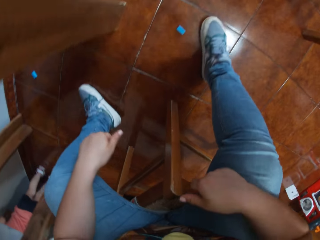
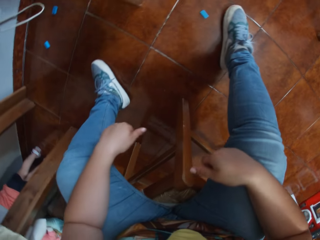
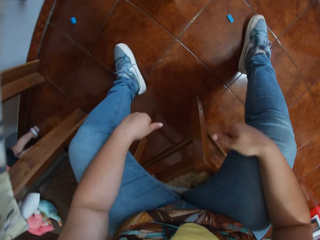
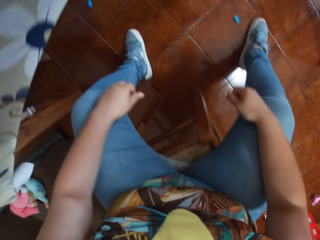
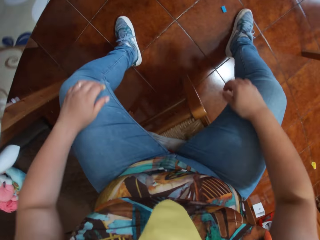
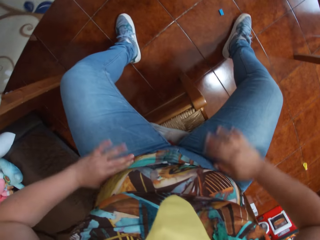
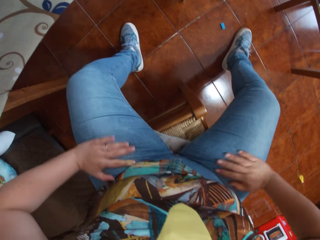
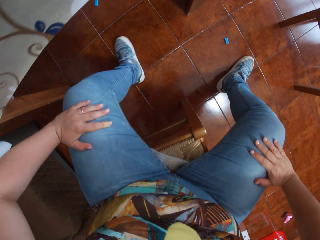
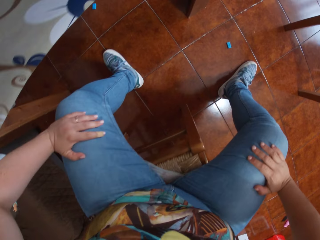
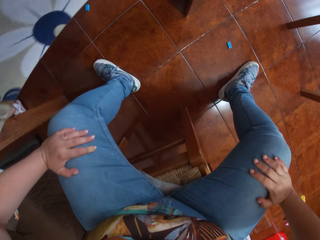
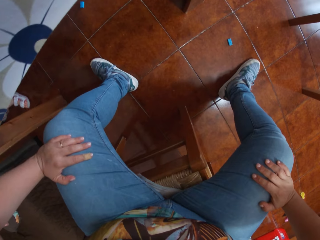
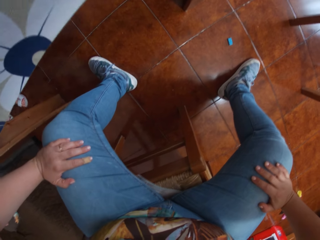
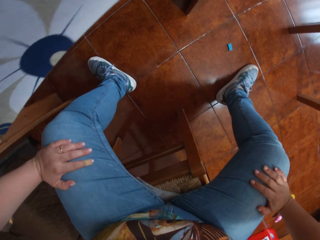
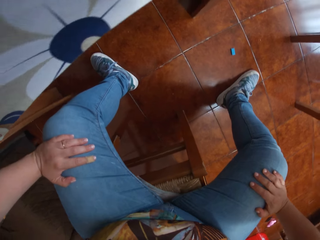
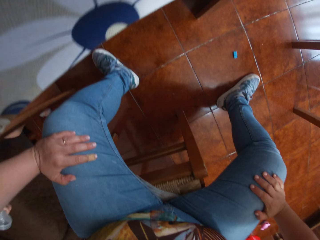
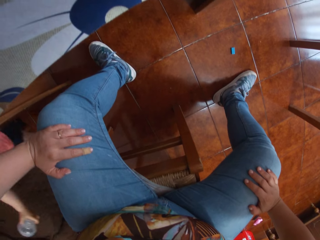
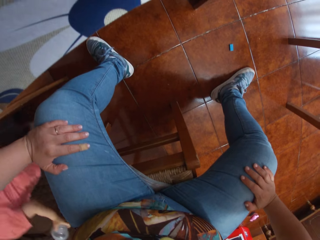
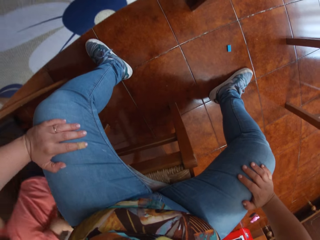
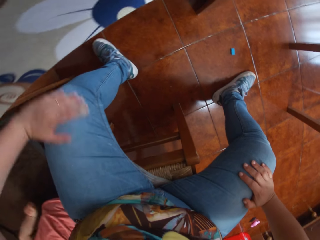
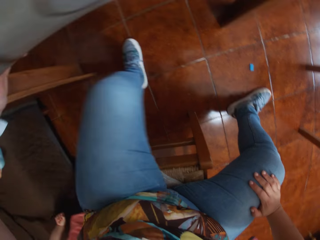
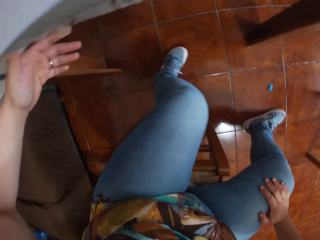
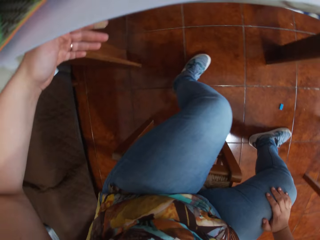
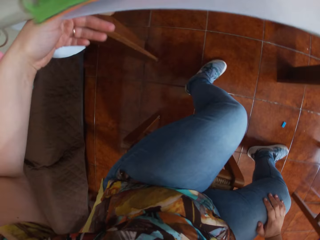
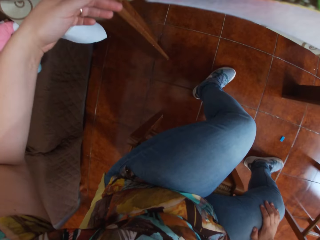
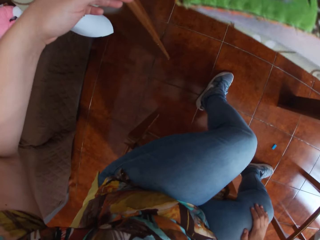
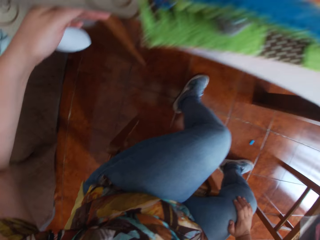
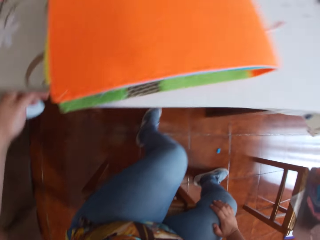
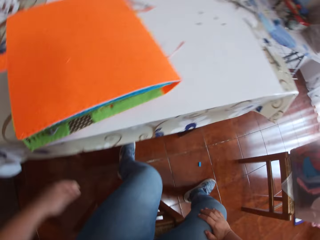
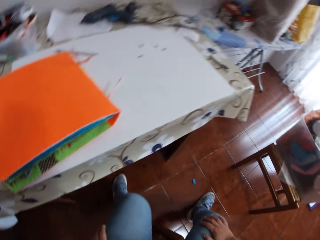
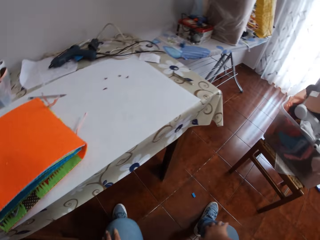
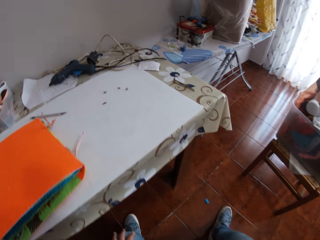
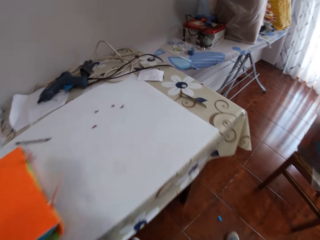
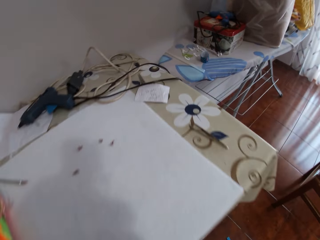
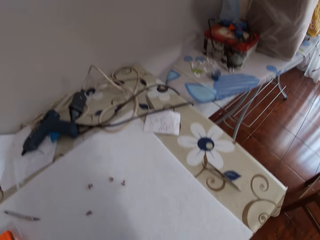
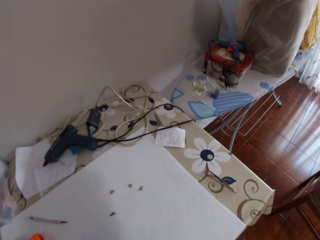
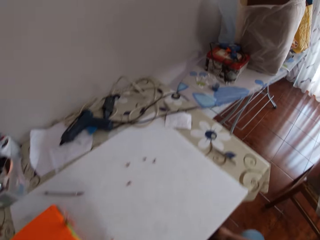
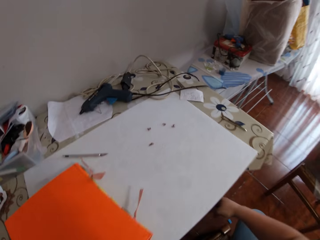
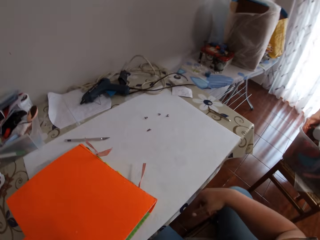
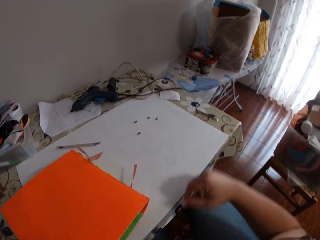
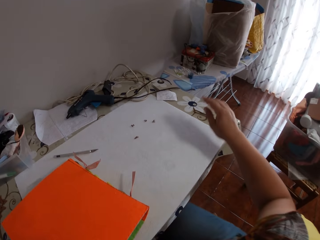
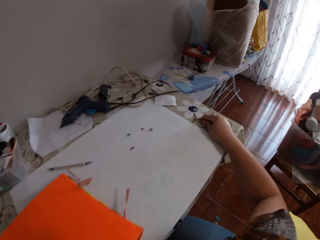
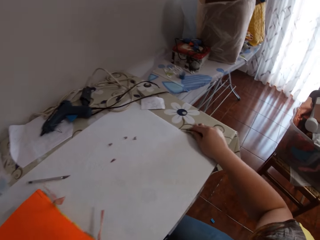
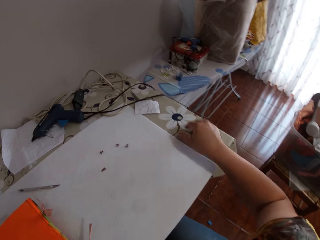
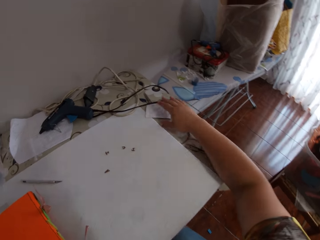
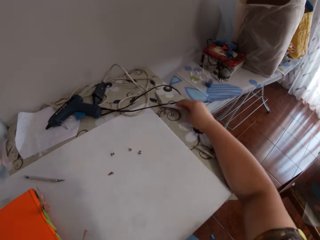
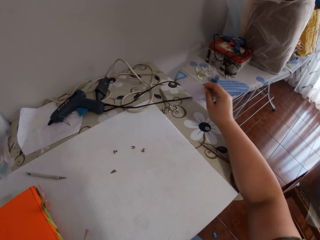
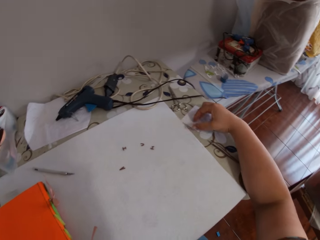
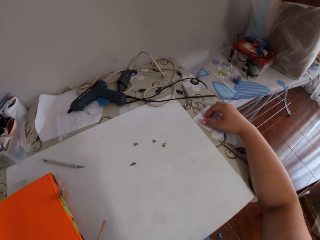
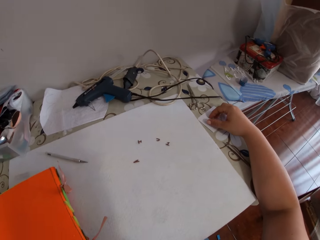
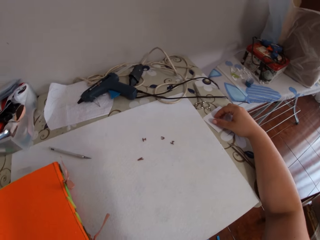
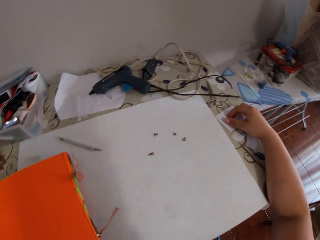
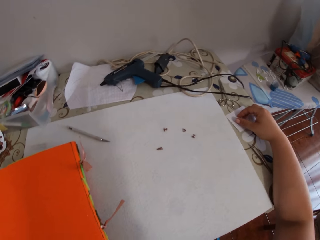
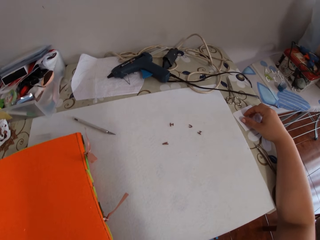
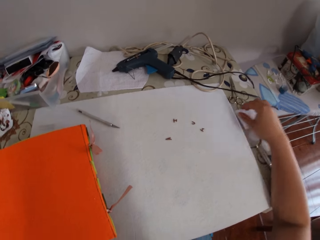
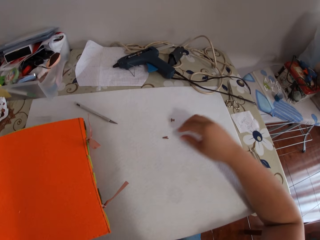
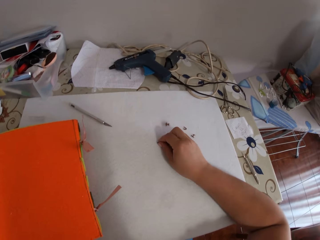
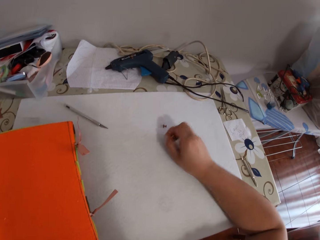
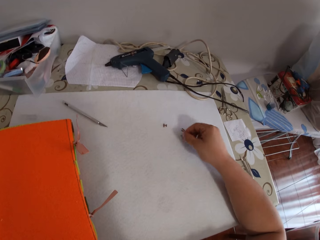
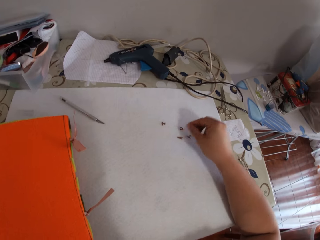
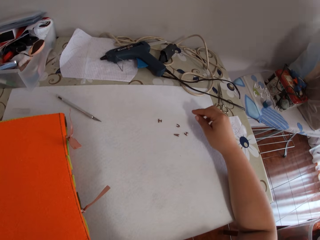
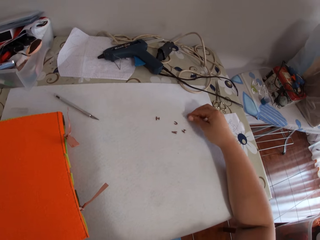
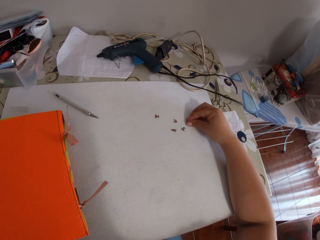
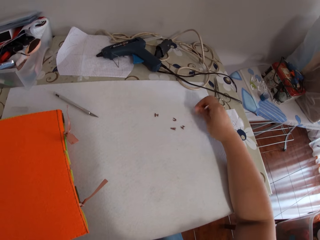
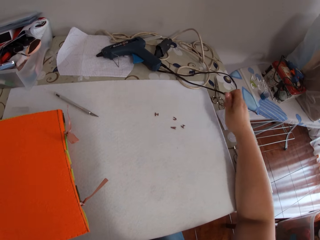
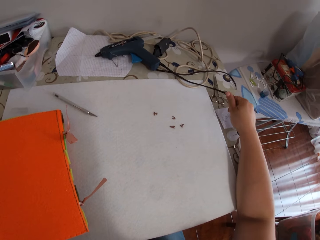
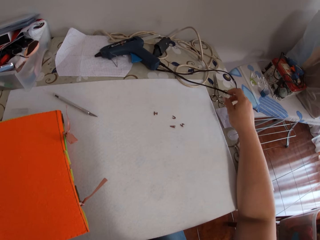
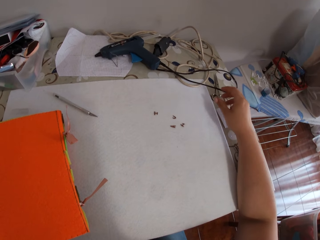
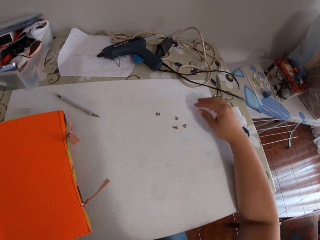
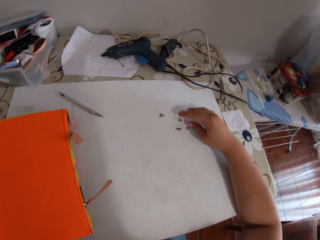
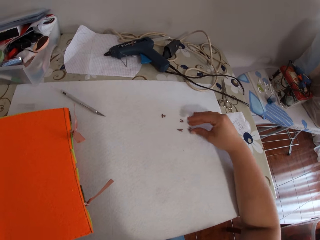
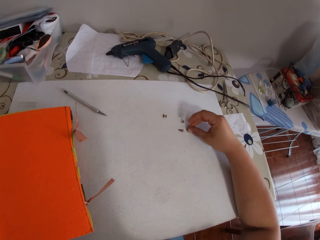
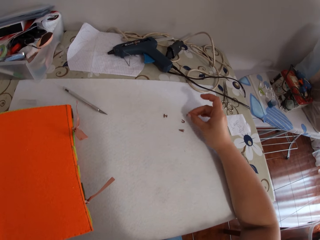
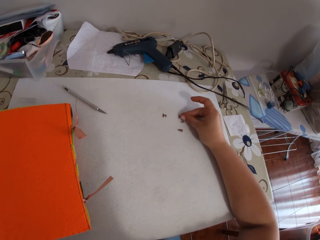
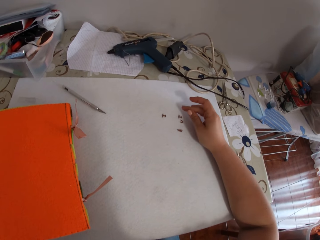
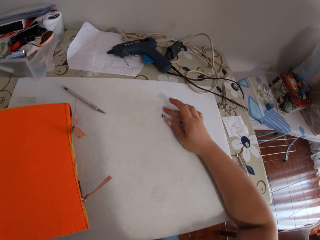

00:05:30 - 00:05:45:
The camera wearer cleans her hands on a pair of trousers. A baby walks past the camera wearer. The camera wearer touches the table cloth with her left hand. She adjusts the tweezer on the table with her right hand. She touches something. She moves the paper on the table with her right hand. She lifts the paper. She moves the sticky letter on the table with her right hand. She moves the sticky letters on the table with her right hand. She moves a sticky letter on the cardboard with her right hand.

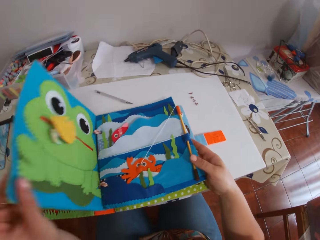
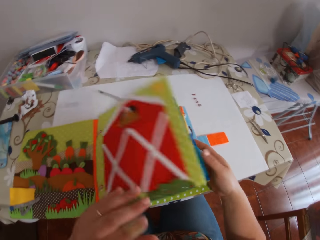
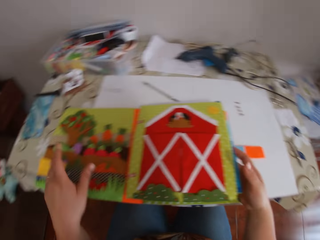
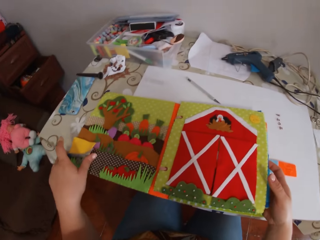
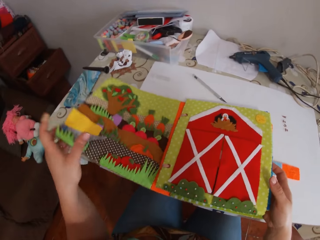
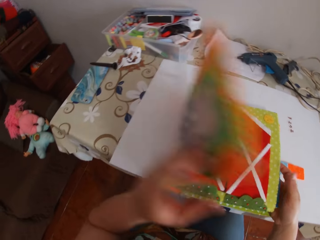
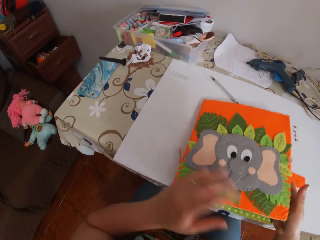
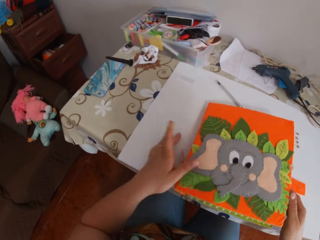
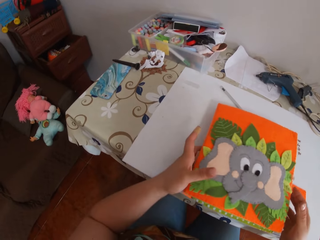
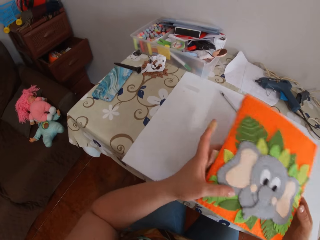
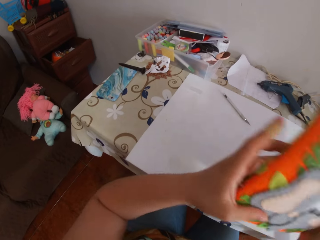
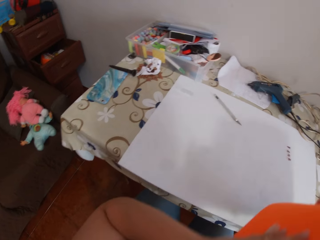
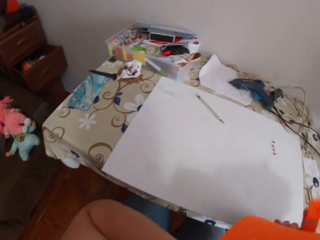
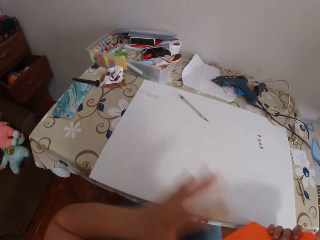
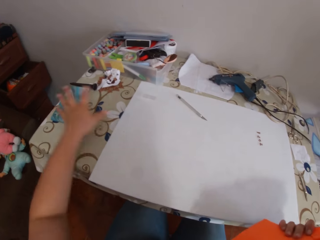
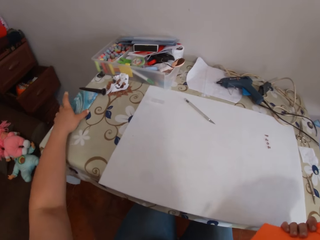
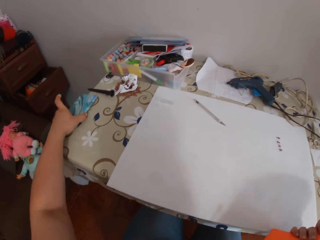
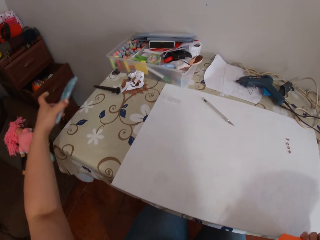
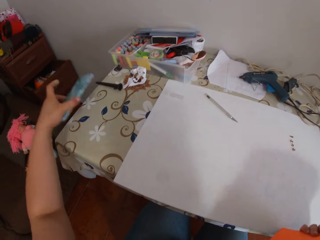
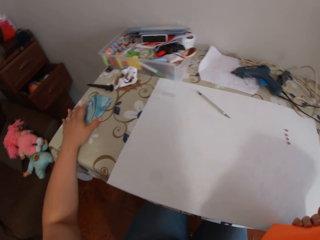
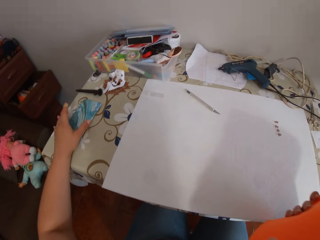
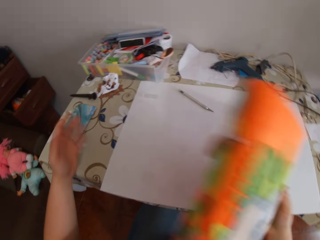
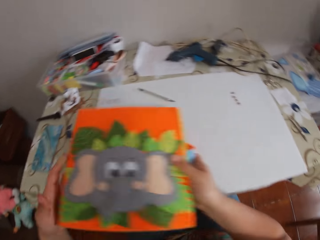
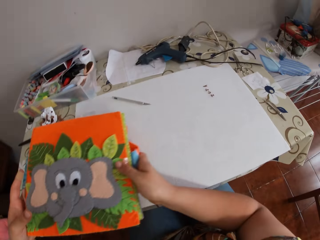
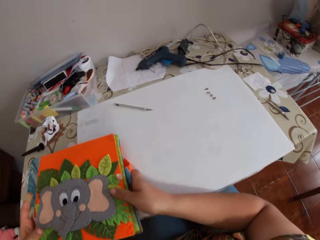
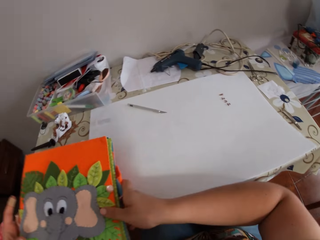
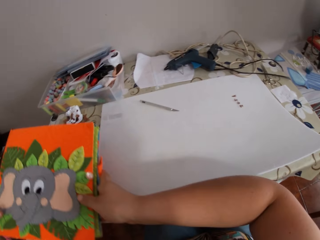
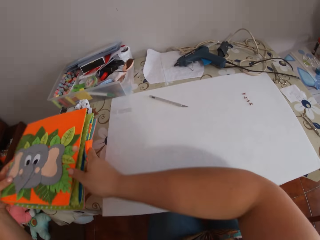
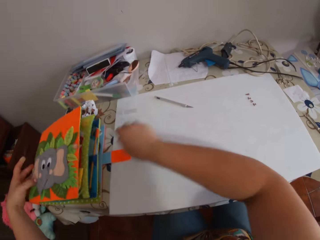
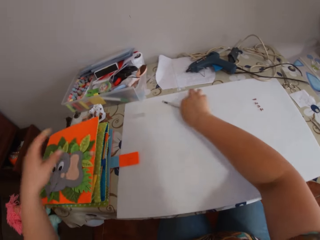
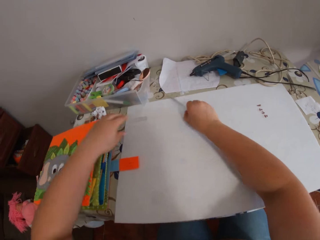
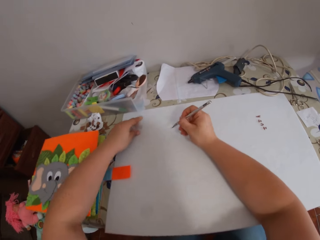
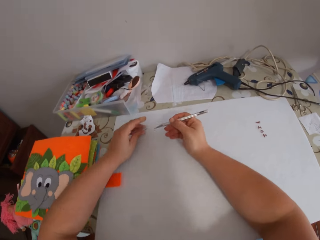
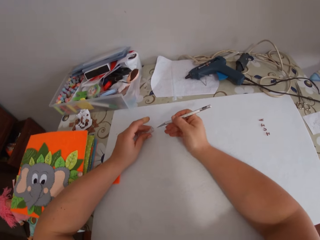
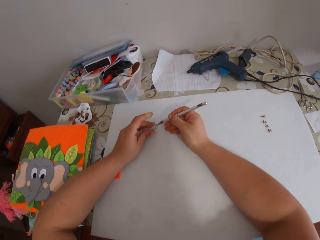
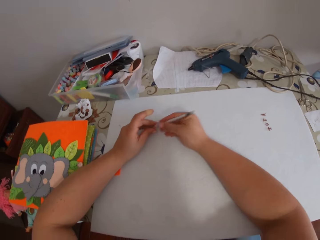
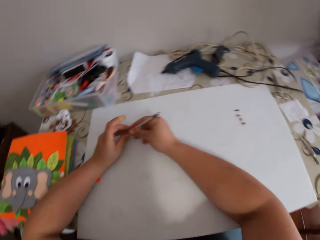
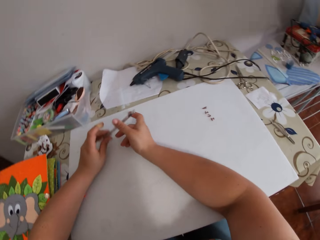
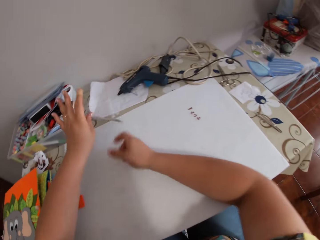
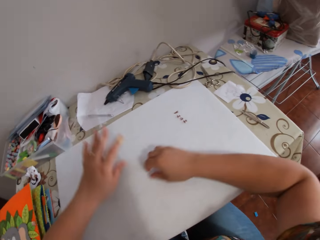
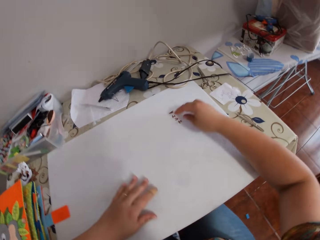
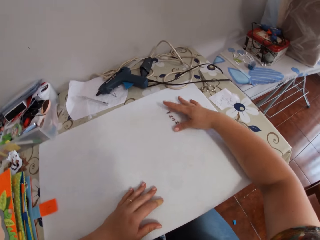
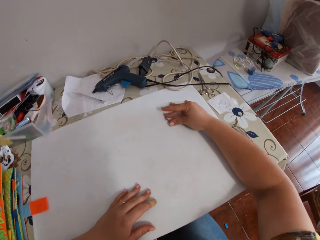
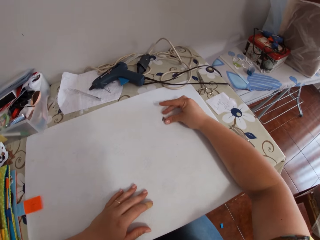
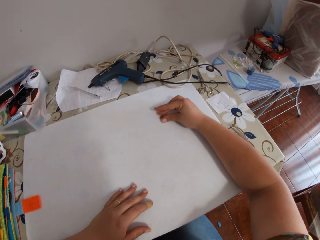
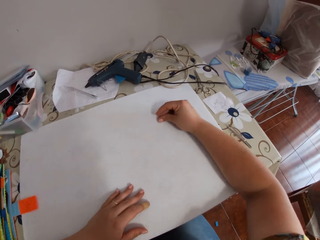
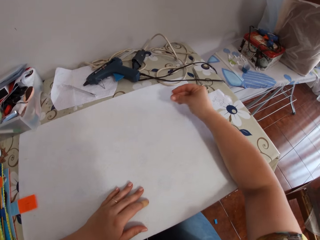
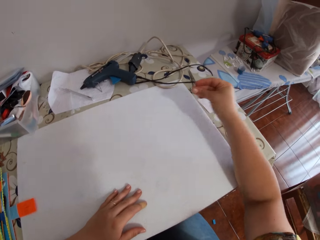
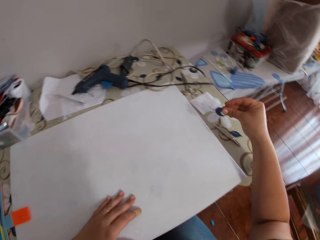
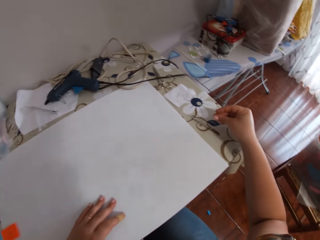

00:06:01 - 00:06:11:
The camera wearer closes the scrapbook or colour book. She picks up the colour book from the table with her left hand. She moves a phone from the table with her left hand. She lifts the phone from the table. She drops the colour book in her hands on the table. She picks up the pen on the cardboard on the table with her left hand. She covers the pen with a cover in her left hand. She throws the pen in her left hand on the table. She picks the sticky letters on the cardboard on the table with her right hand.
